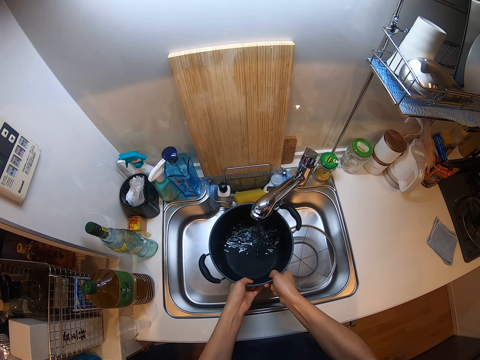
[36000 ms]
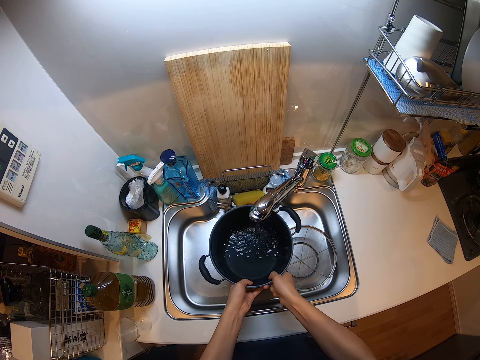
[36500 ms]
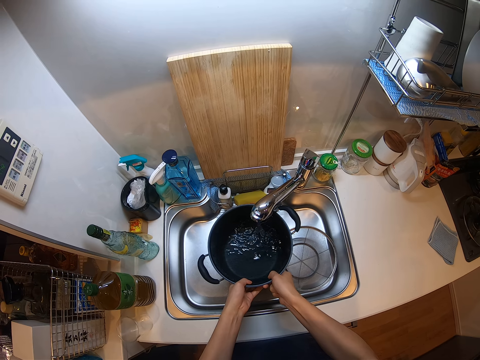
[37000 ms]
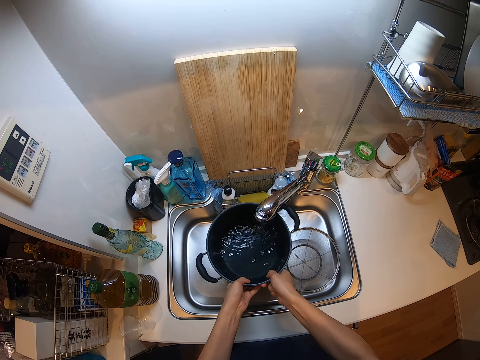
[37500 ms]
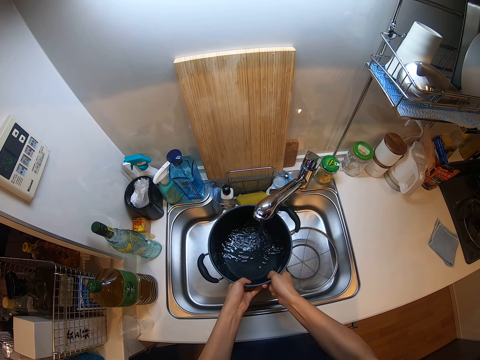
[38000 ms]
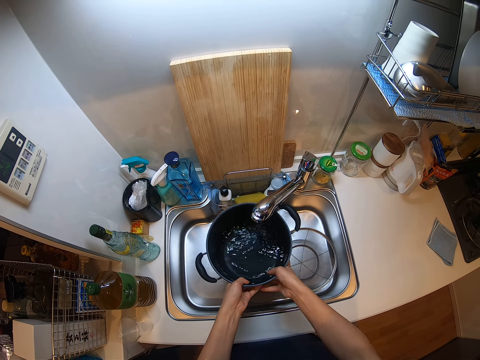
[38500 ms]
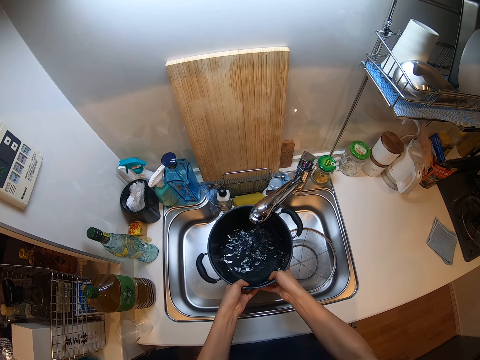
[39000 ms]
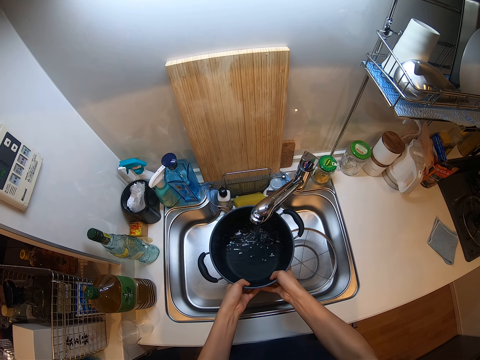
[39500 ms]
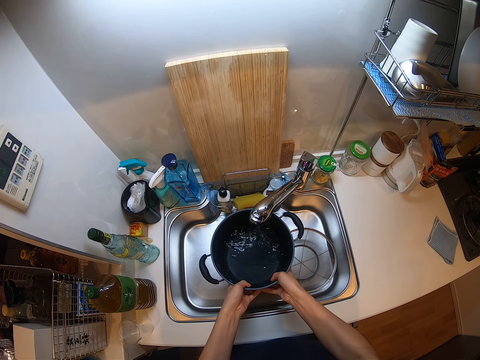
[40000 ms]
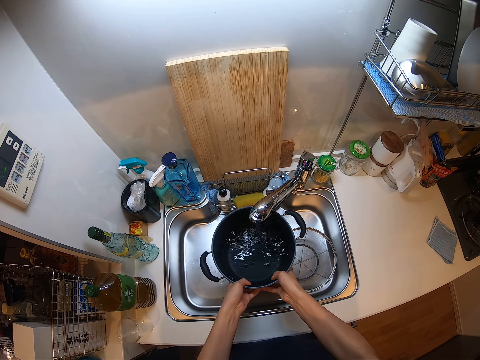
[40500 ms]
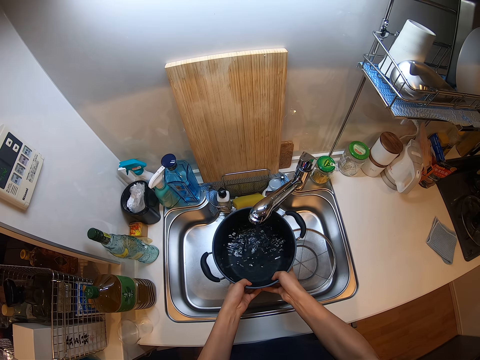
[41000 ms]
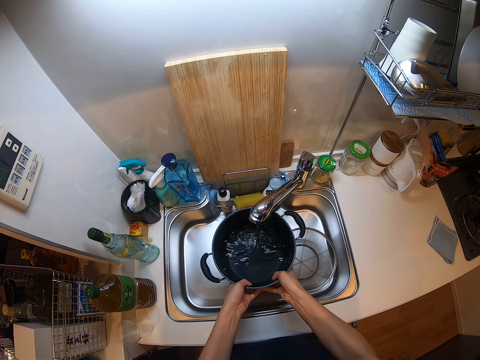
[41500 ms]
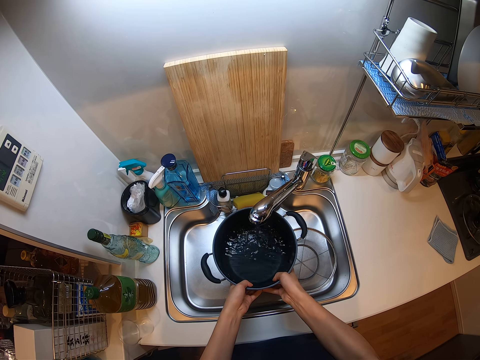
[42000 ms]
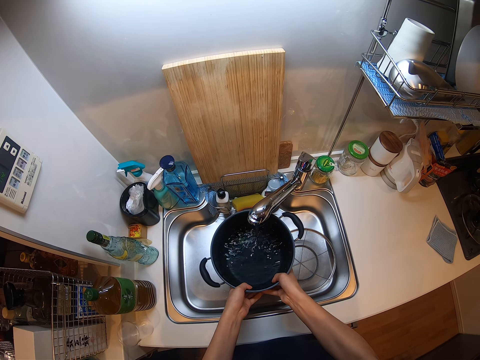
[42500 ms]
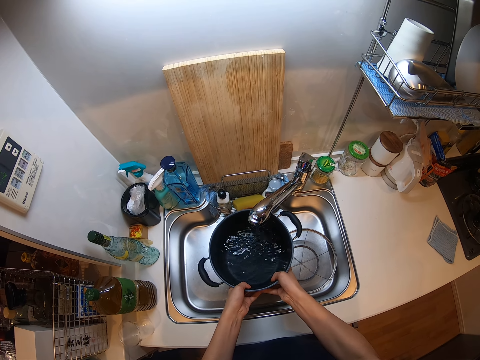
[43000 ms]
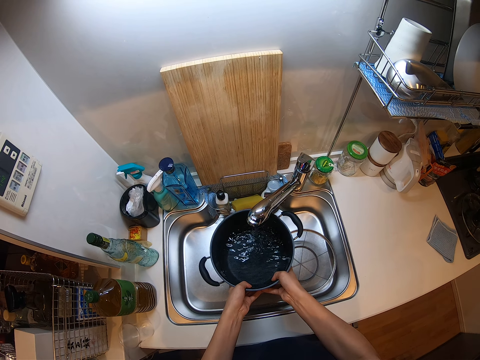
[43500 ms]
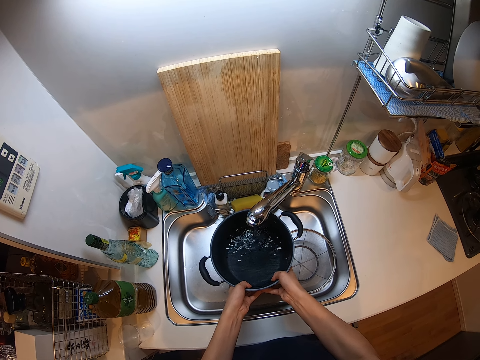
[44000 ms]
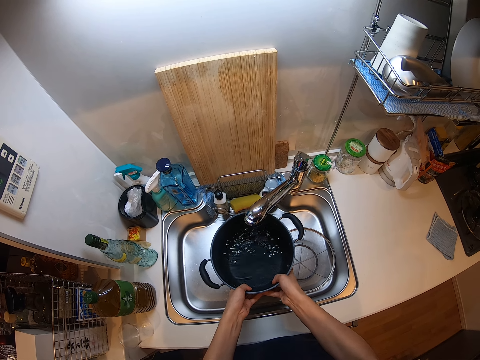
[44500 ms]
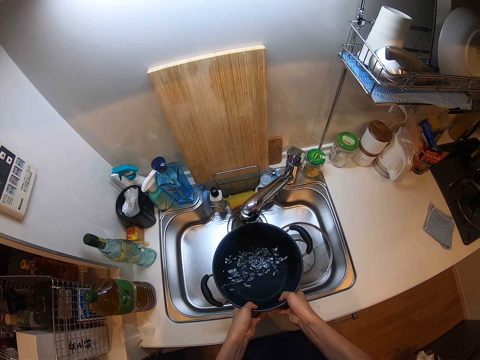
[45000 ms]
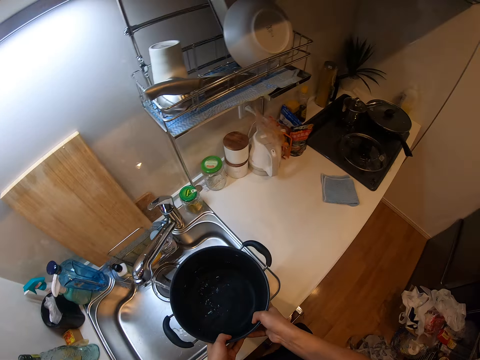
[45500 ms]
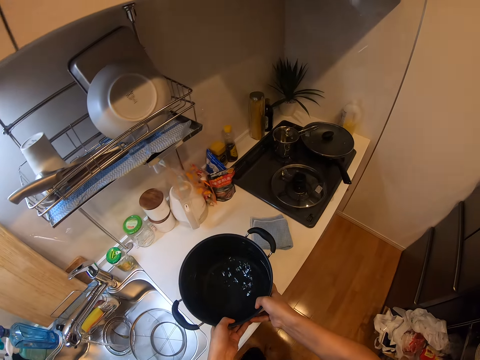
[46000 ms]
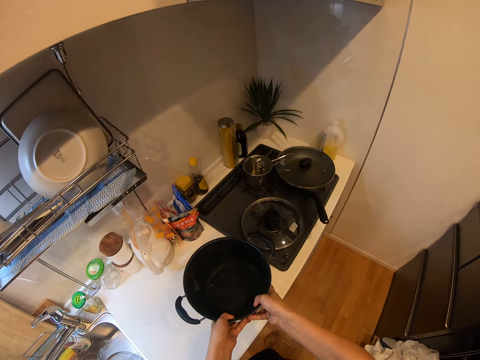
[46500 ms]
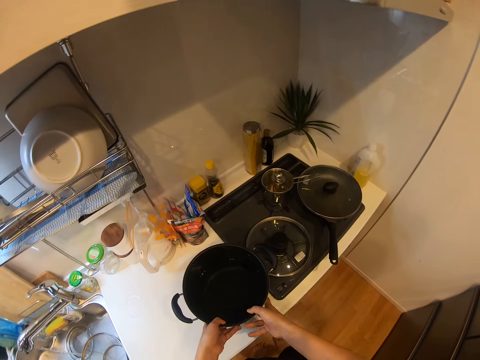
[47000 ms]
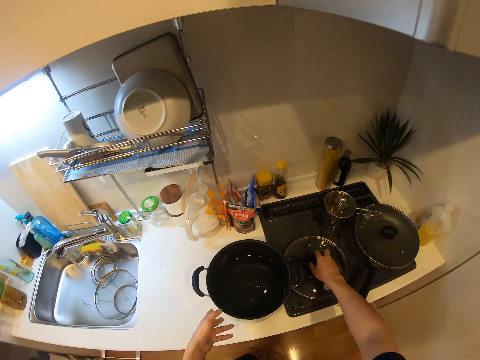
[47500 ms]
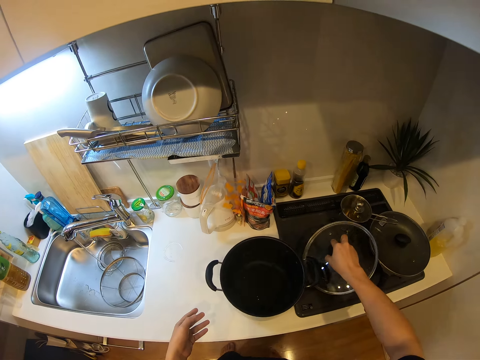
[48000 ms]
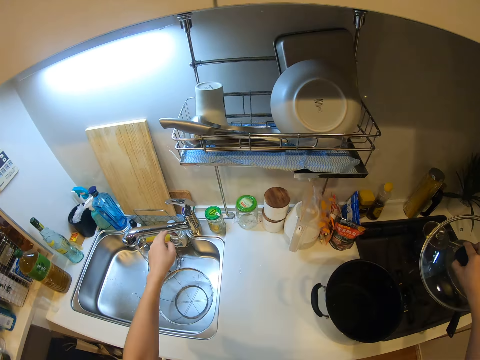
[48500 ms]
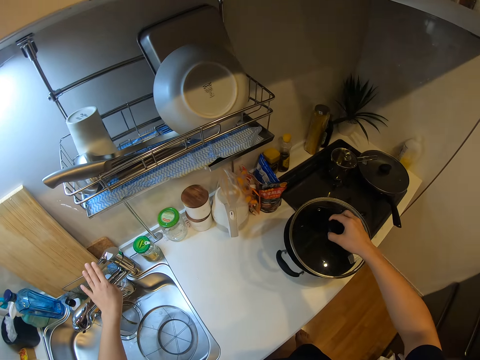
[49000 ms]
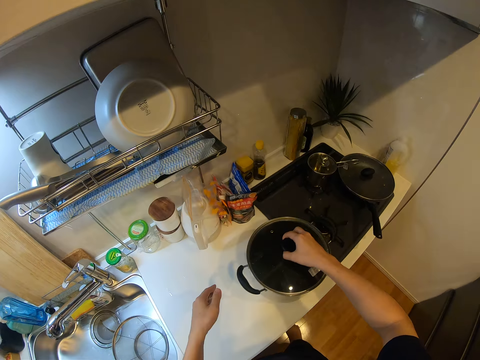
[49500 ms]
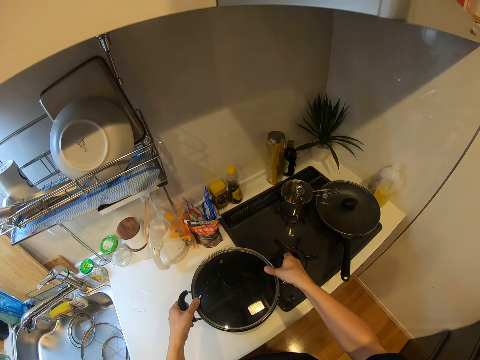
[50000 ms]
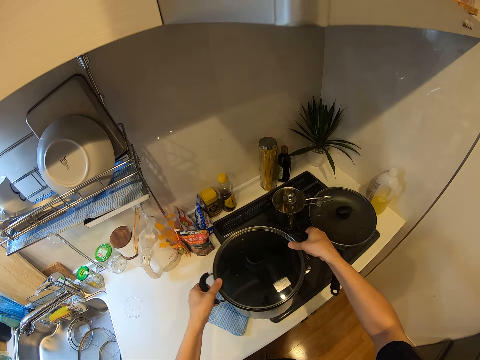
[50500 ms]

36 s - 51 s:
The camera wearer places the cooking pot on top of the sink. They take the pot cover from the cooker, close the tap, and cover the pot.

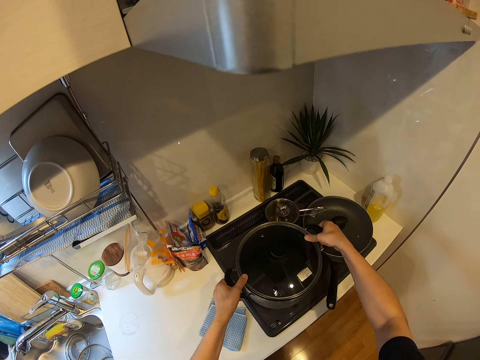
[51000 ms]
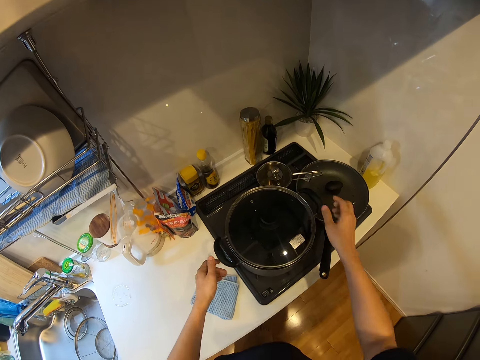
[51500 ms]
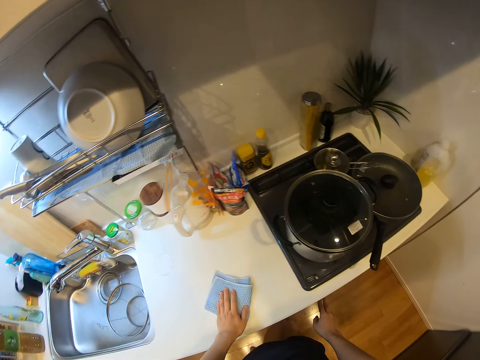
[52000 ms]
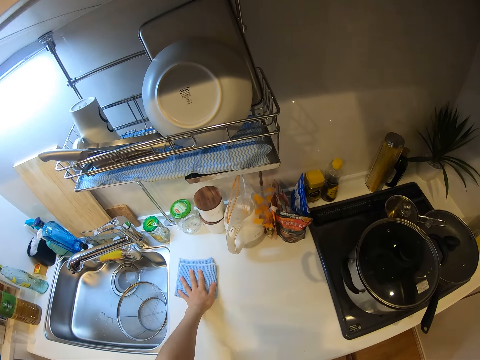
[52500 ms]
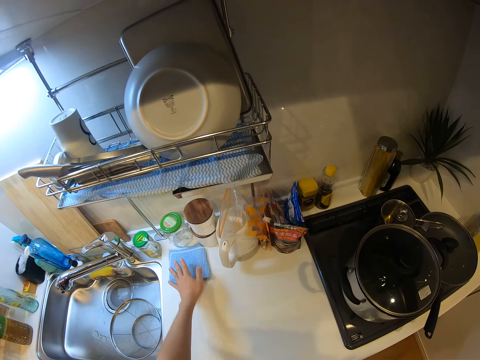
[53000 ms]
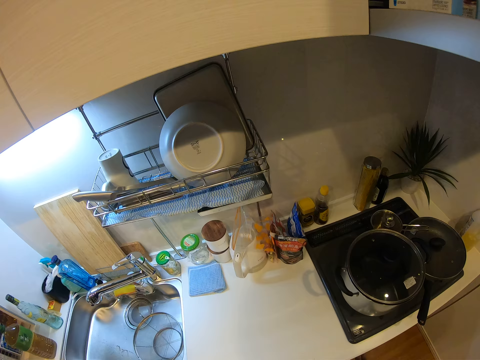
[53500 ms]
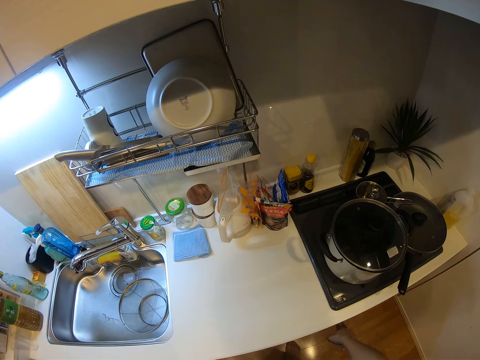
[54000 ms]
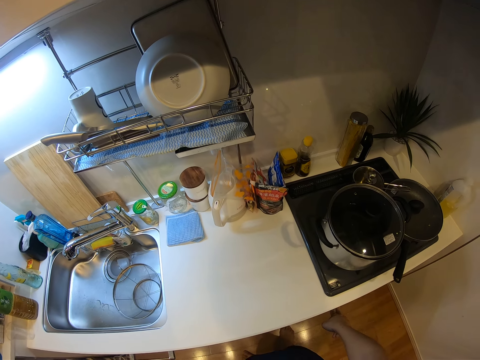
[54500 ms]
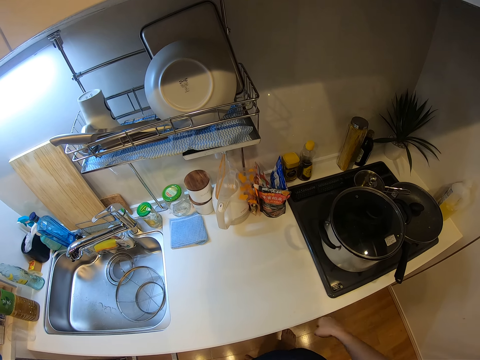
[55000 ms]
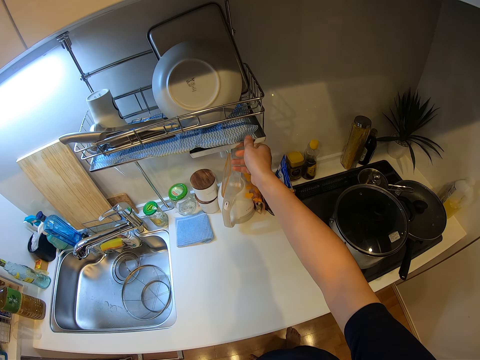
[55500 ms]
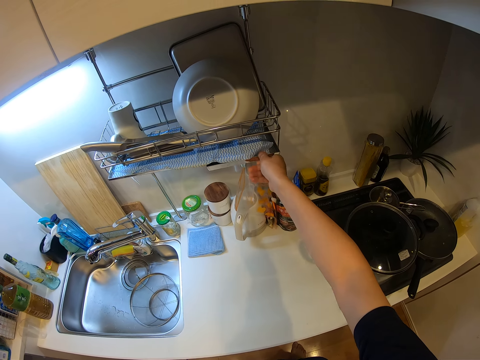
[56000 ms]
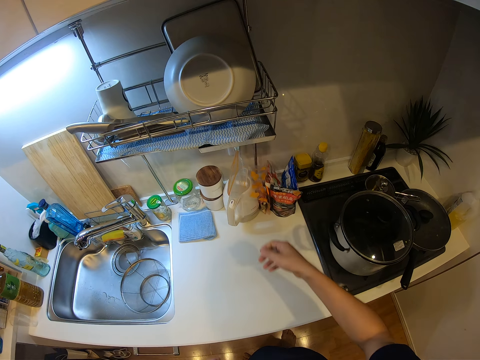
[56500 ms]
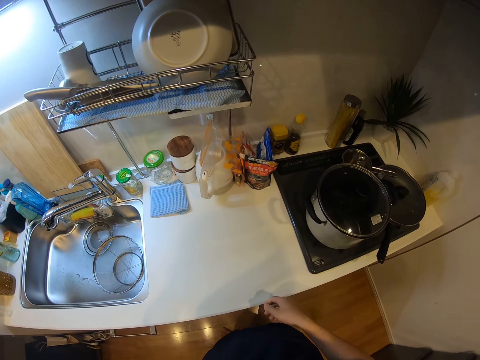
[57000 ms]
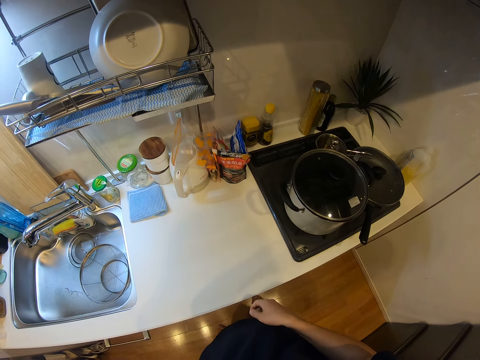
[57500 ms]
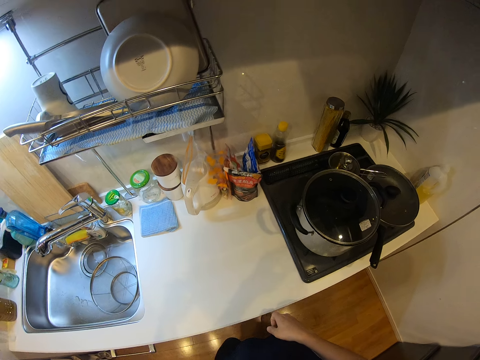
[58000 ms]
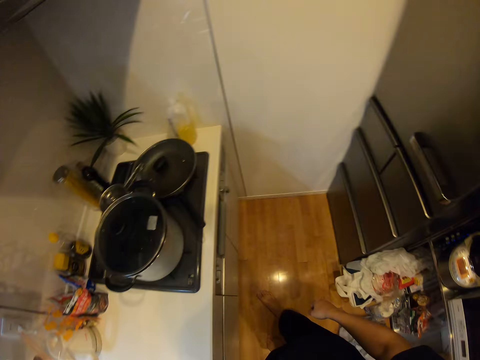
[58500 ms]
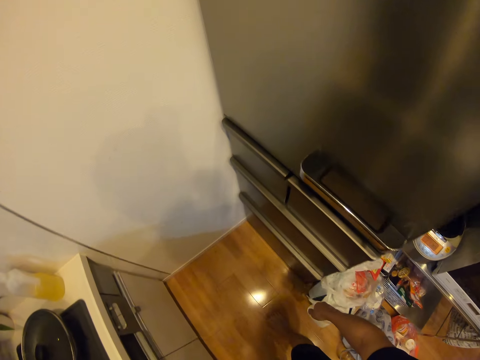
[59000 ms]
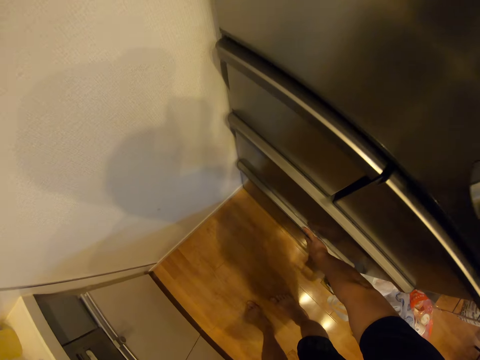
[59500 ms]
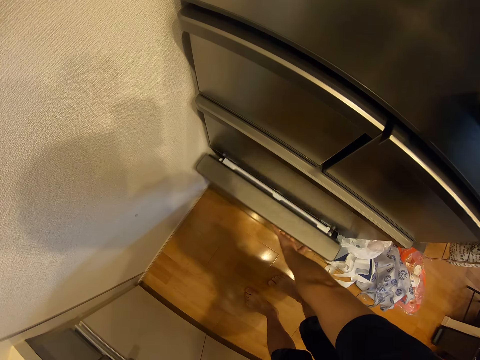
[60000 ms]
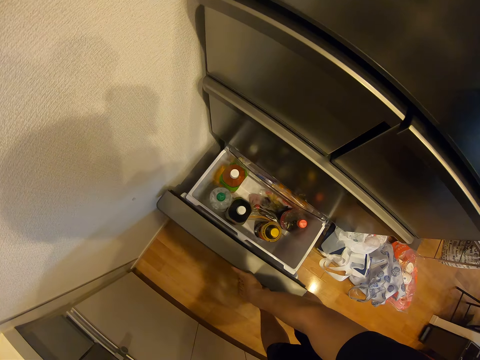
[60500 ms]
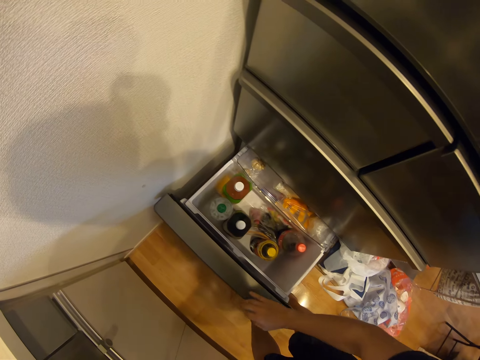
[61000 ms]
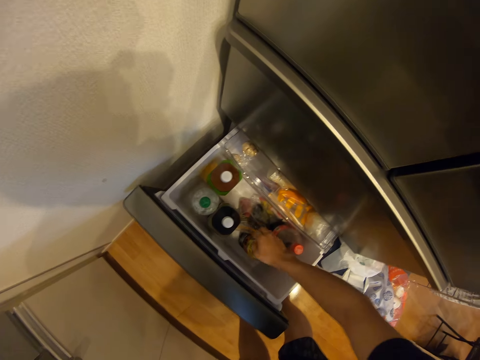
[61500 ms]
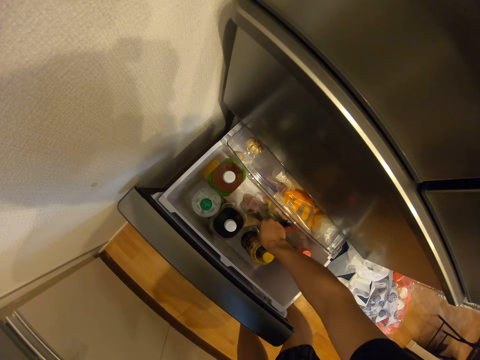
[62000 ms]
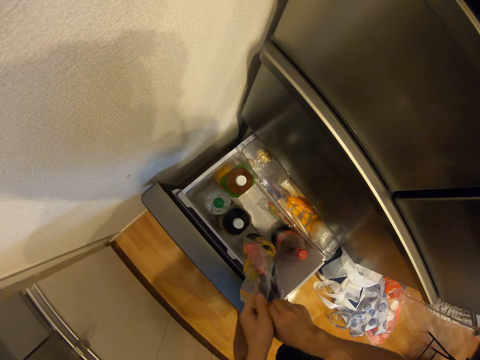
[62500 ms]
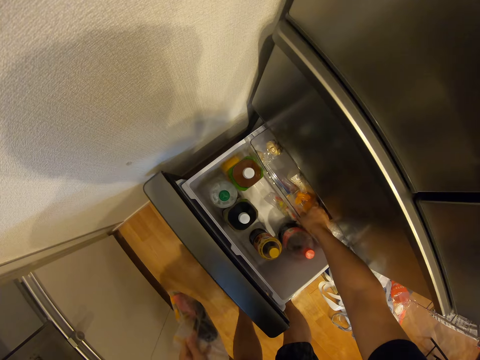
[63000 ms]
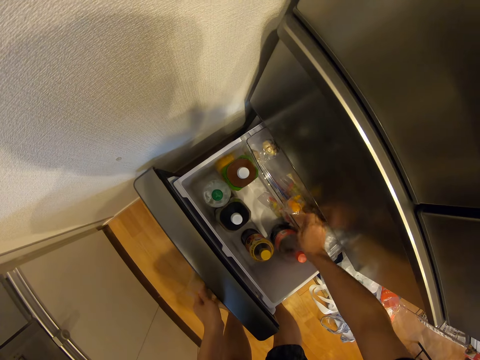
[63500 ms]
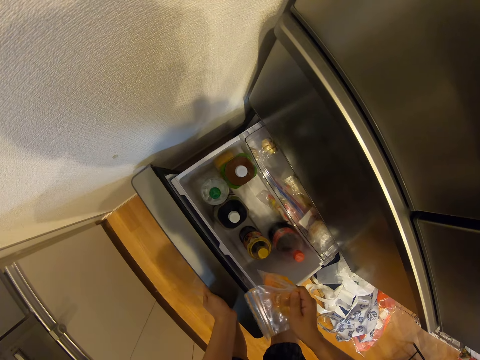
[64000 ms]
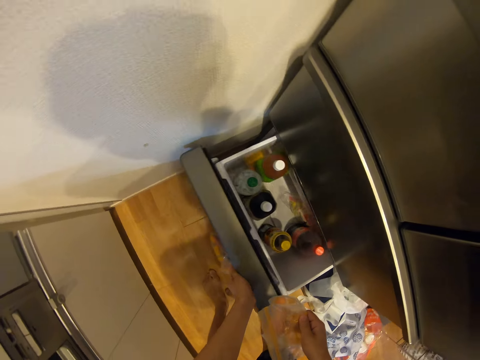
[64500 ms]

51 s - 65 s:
The camera wearer places the cooking pot with water in a gas cooker. They move a napkin on the counter and touch the cooker control. They attempt to pick something. They touch the plate rack. They move around the room. They open the fridge. They open the cabinet drawer. They take a packet from the fridge. They take a packet from the fridge again.
